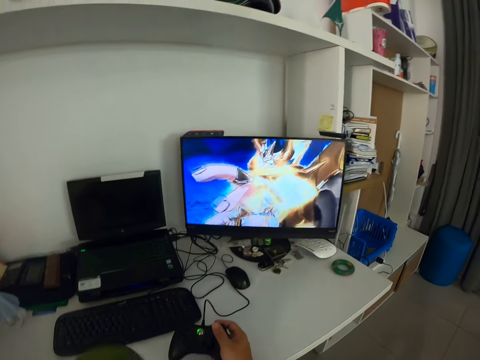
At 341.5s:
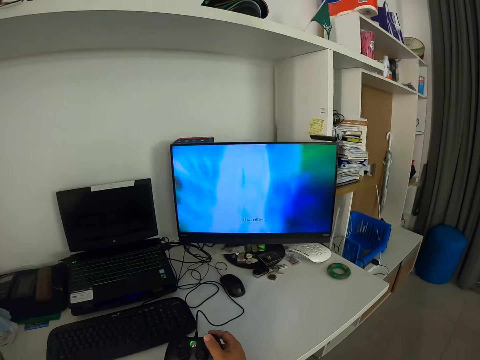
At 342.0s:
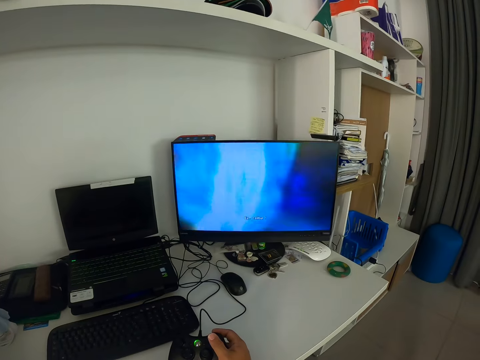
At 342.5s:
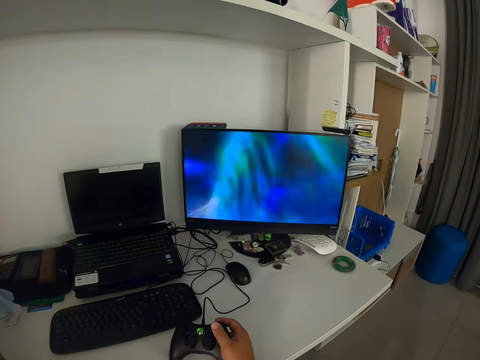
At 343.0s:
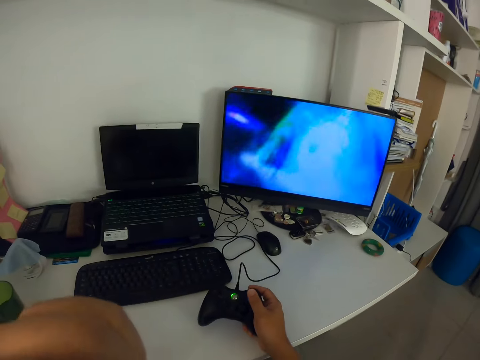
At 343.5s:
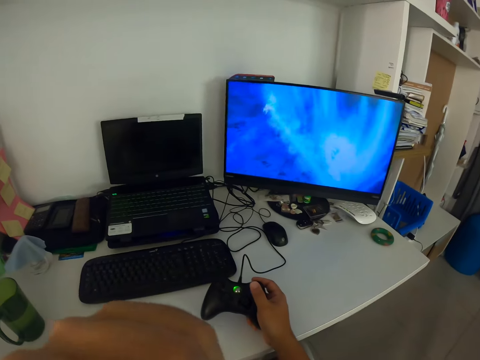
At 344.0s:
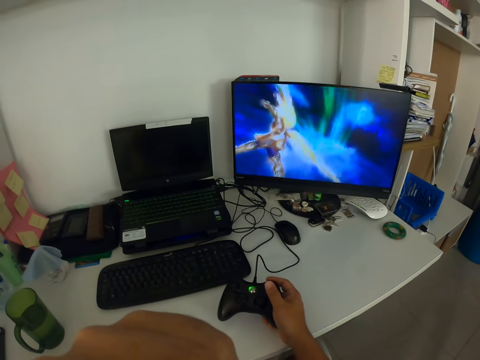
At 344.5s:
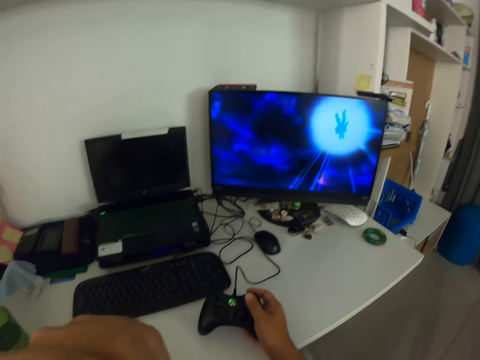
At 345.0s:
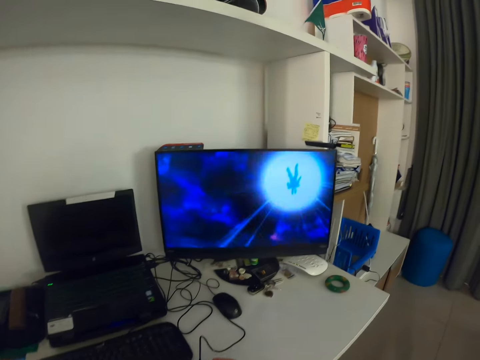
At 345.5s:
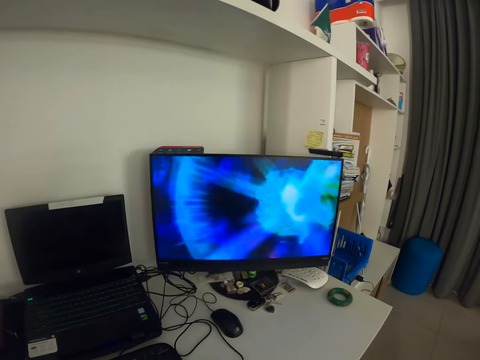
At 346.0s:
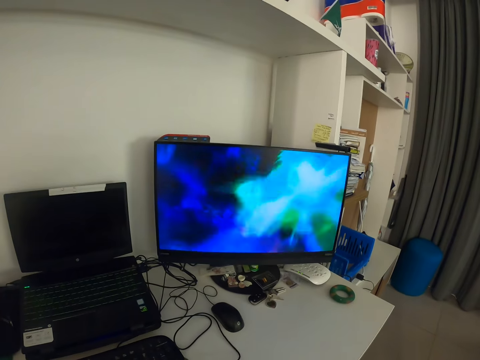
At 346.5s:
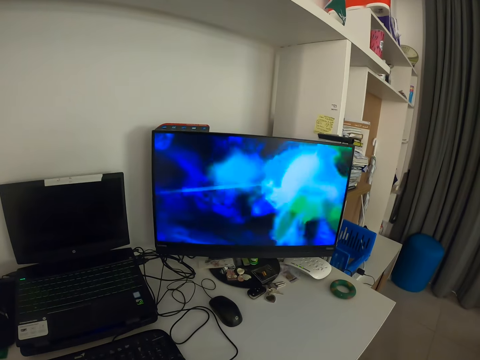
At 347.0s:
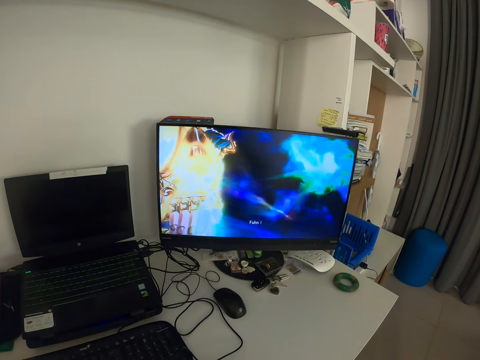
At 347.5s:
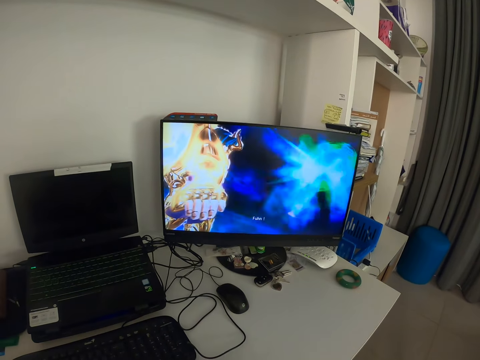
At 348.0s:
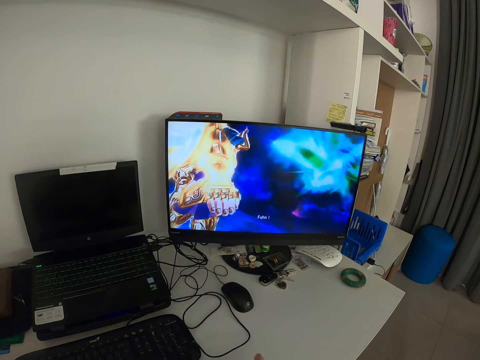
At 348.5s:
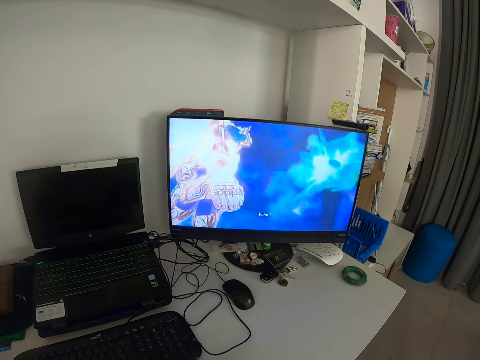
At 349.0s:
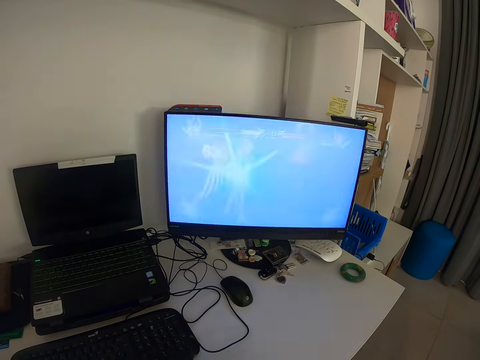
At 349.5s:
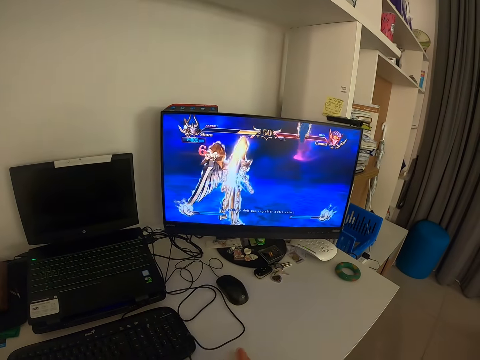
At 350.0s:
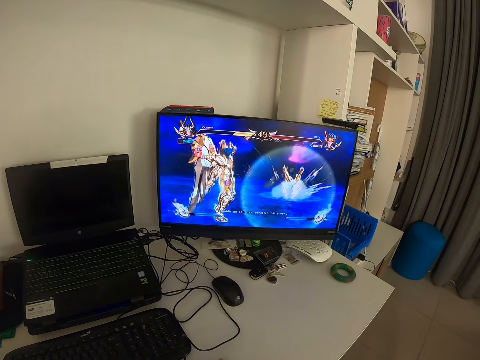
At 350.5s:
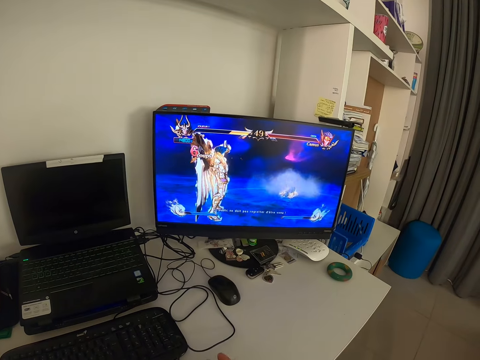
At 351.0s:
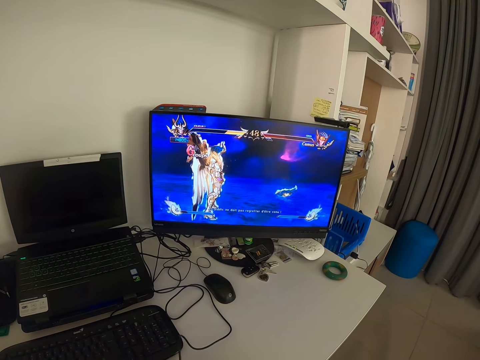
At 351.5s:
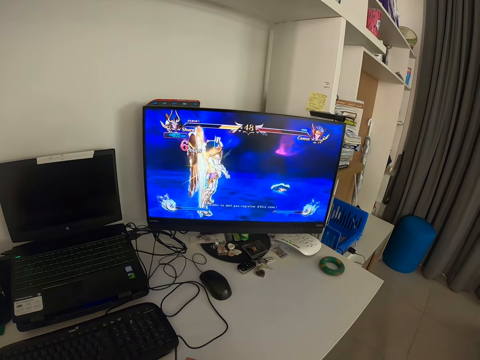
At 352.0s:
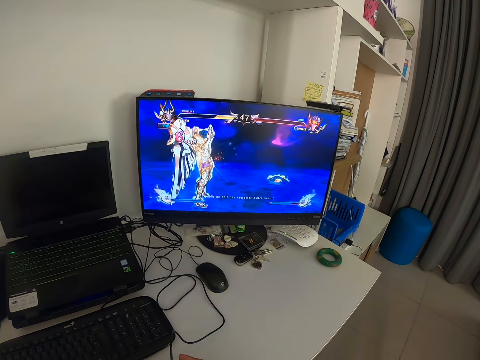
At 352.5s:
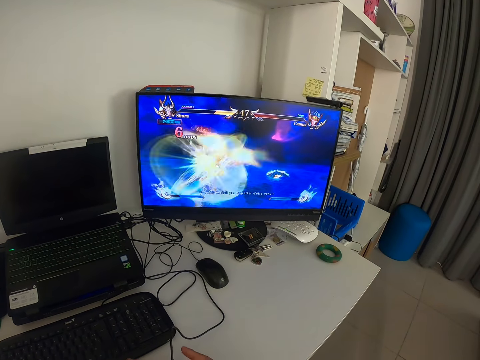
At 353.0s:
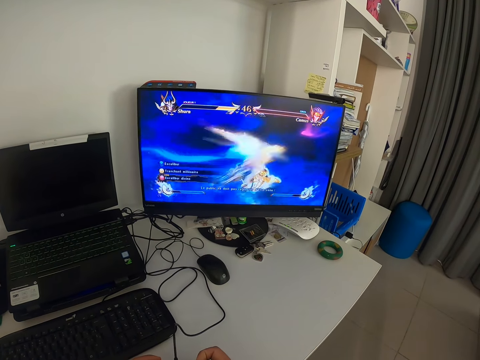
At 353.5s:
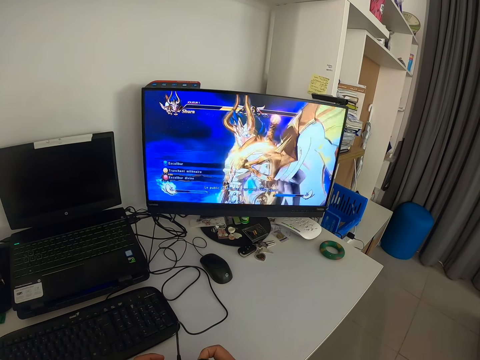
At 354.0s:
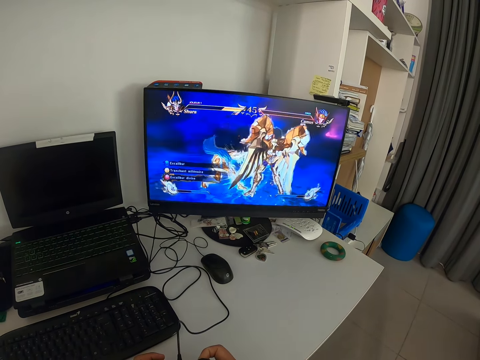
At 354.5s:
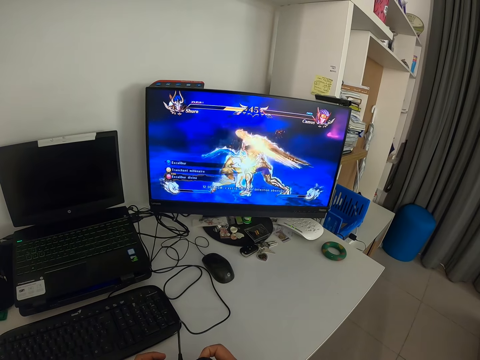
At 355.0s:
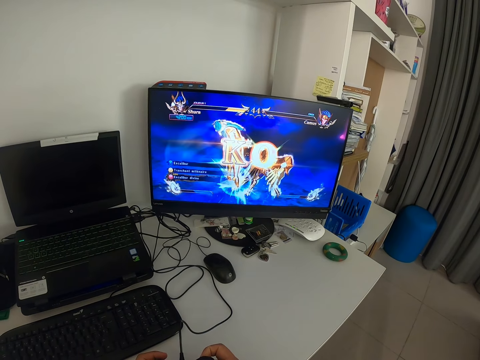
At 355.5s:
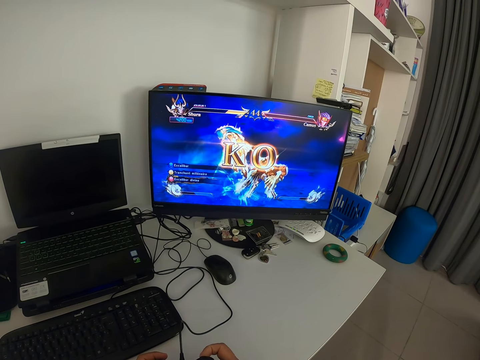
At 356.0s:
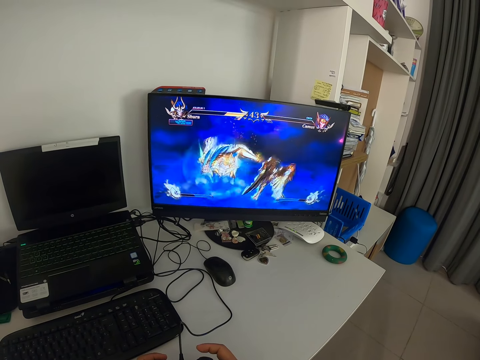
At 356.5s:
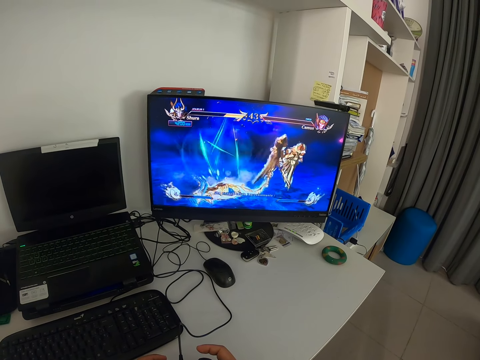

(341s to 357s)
The camera wearer returns the cup to the table. He touches his face. He holds the game pad with both hands. He operates the game pad. He taps the game pad with his fingers. He looks at the monitor.

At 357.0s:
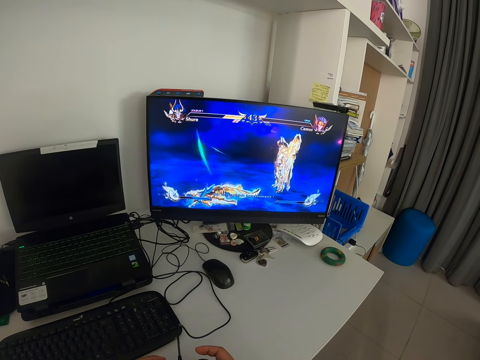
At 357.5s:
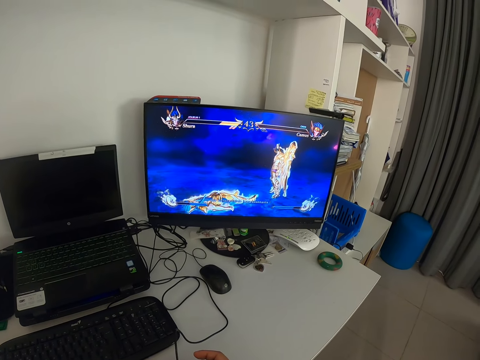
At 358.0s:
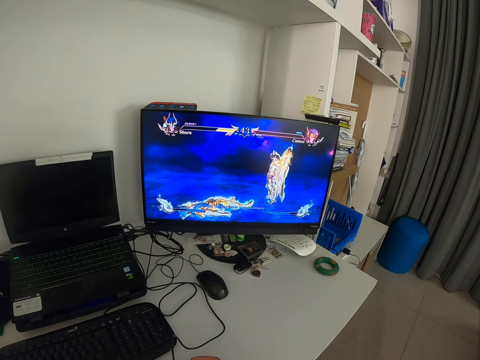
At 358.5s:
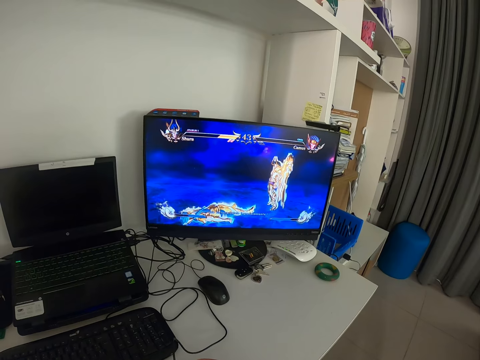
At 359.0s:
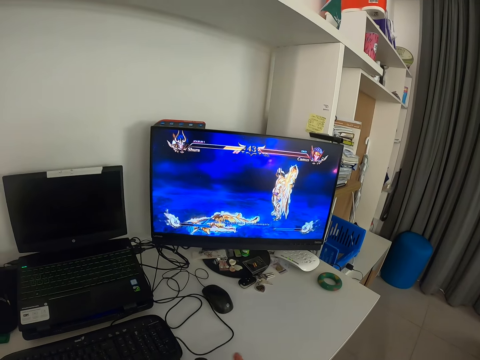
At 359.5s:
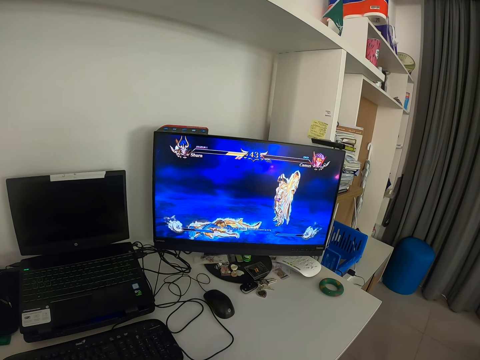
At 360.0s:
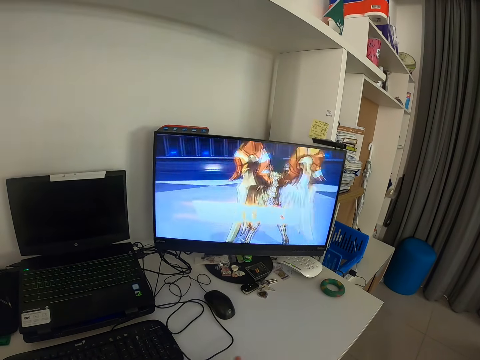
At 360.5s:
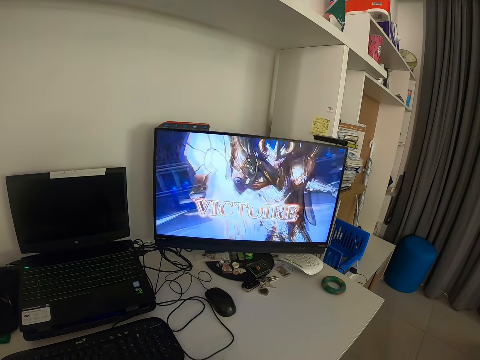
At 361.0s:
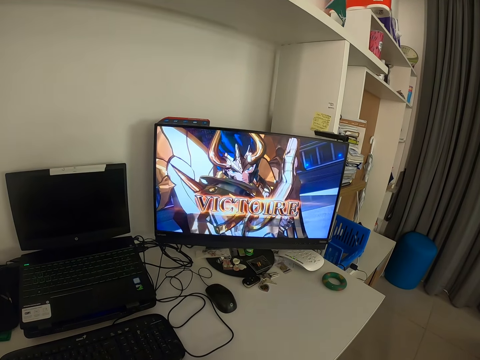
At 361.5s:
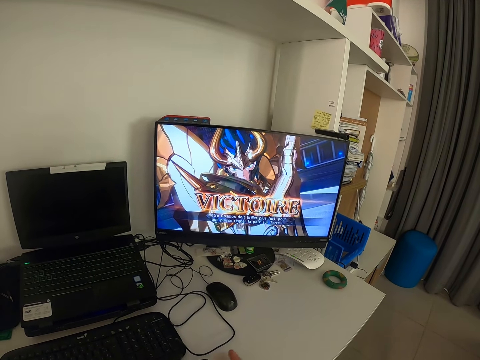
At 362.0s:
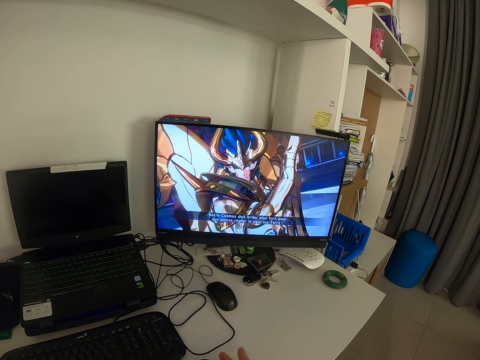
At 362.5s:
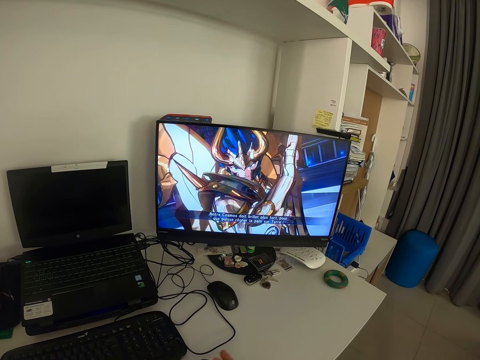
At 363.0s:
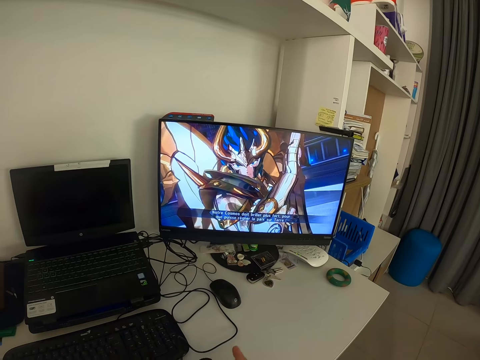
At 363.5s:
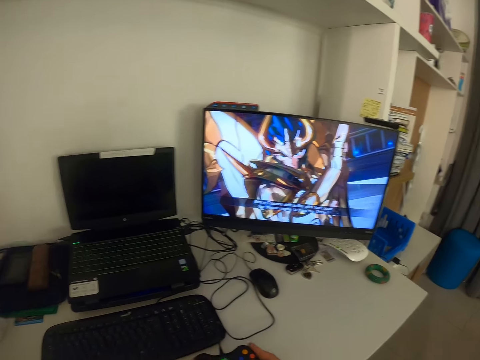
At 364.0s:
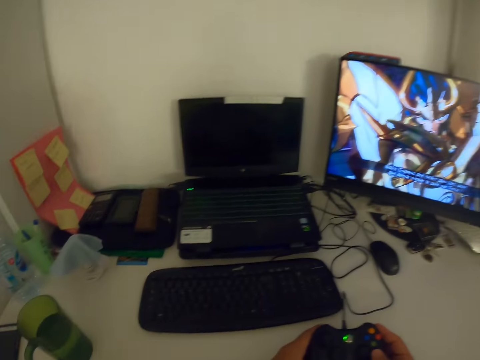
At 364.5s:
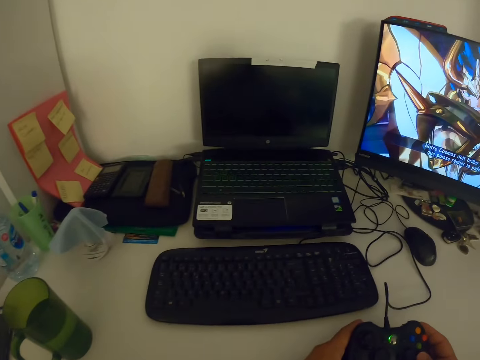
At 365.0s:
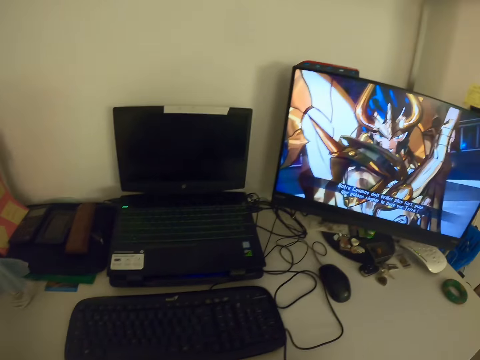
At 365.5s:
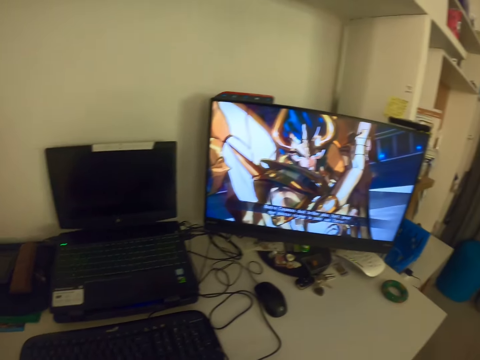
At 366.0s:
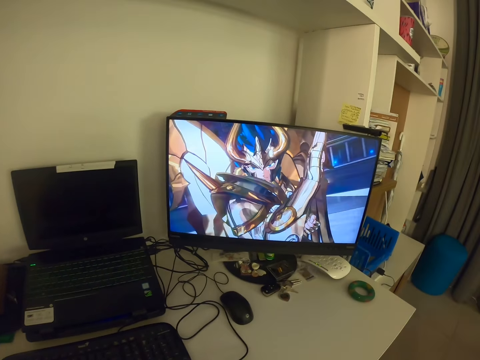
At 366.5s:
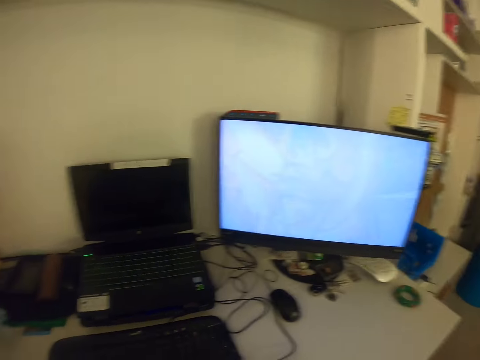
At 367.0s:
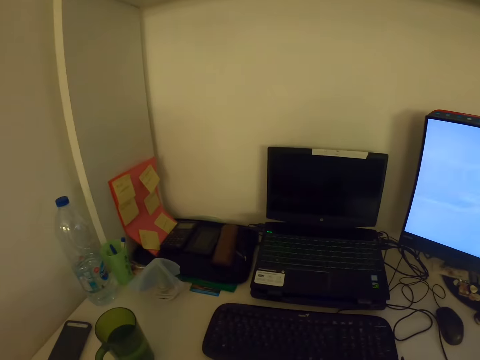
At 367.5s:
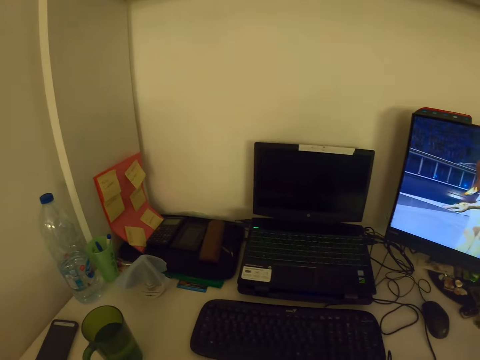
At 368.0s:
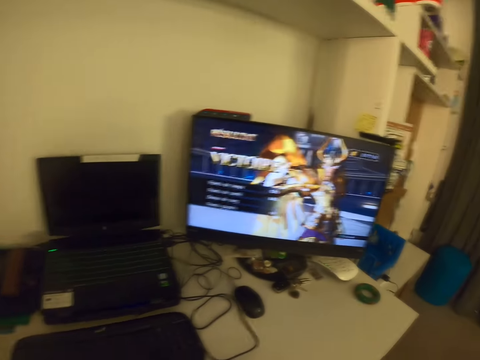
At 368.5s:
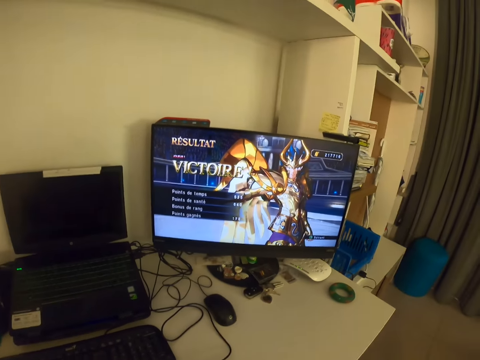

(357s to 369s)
The camera wearer taps the game pad with his fingers. He turns to his left. He takes his gaze away from the desktop monitor towards the cup. He returns his gaze back to the desktop monitor. He turns to his left. He takes his gaze away from the desktop monitor towards the cup. He returns his gaze back to the desktop monitor.
